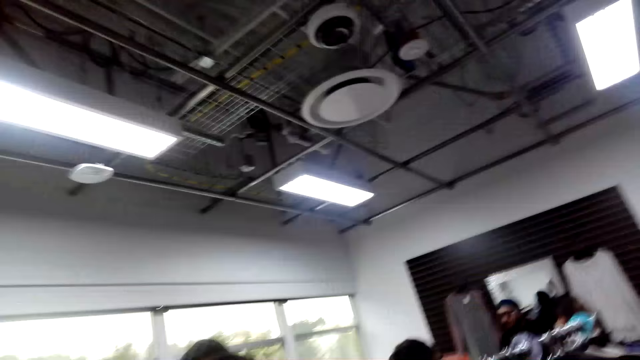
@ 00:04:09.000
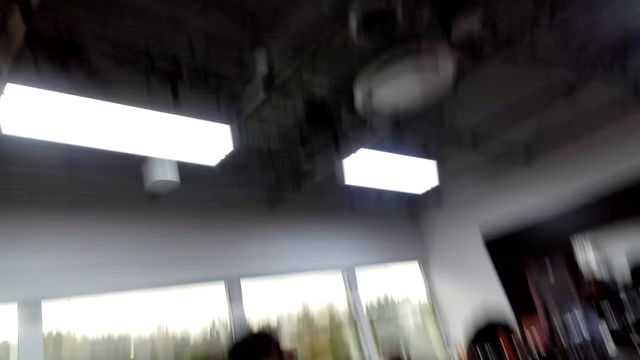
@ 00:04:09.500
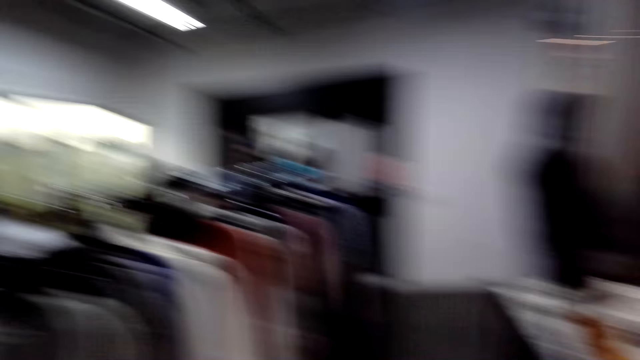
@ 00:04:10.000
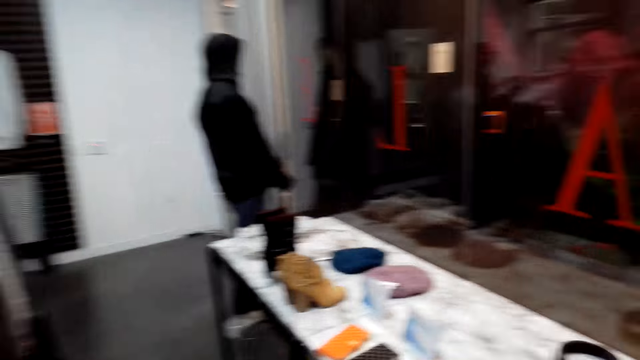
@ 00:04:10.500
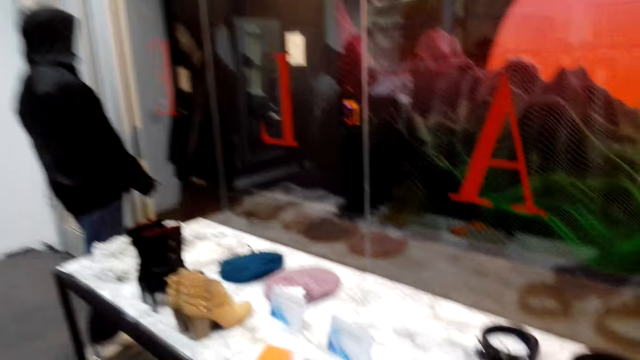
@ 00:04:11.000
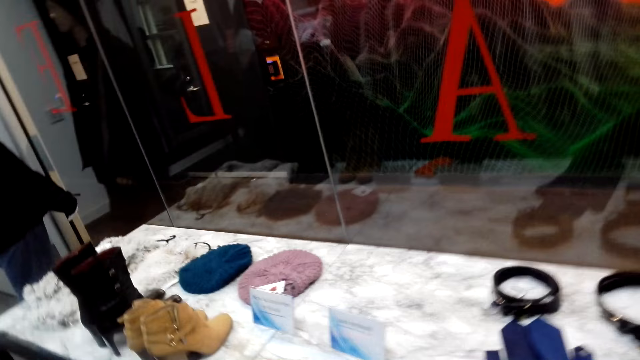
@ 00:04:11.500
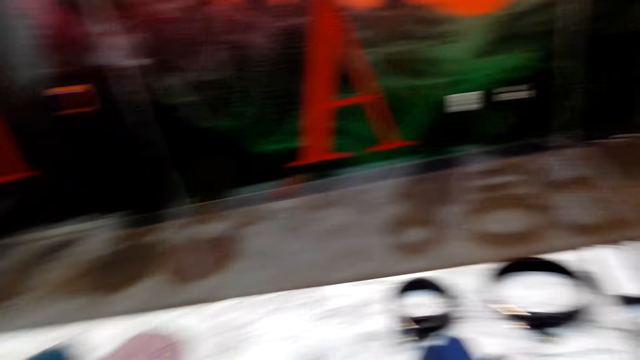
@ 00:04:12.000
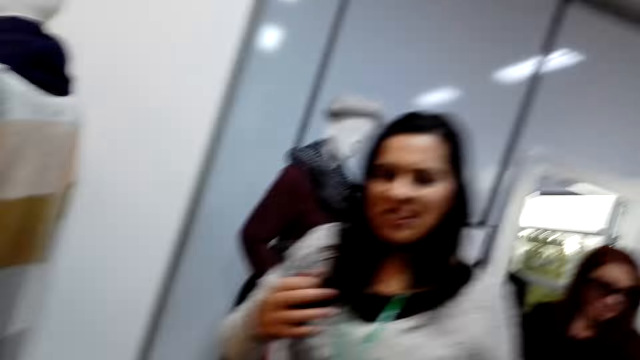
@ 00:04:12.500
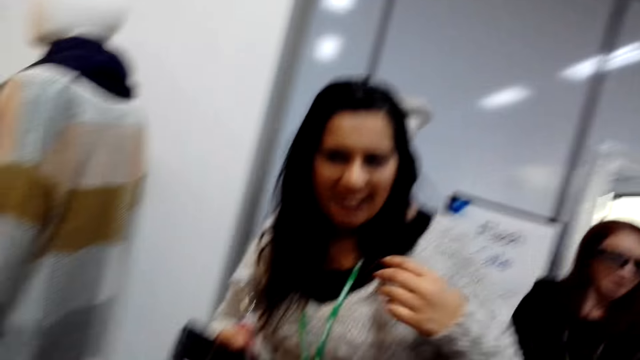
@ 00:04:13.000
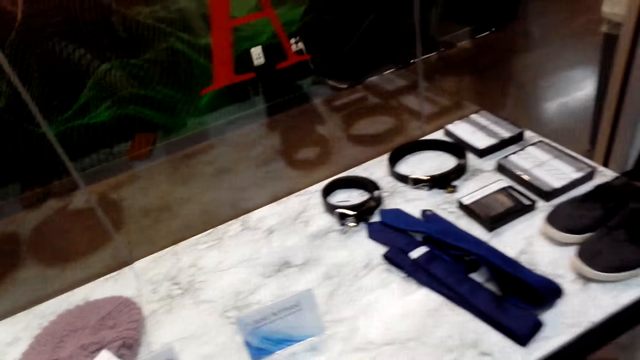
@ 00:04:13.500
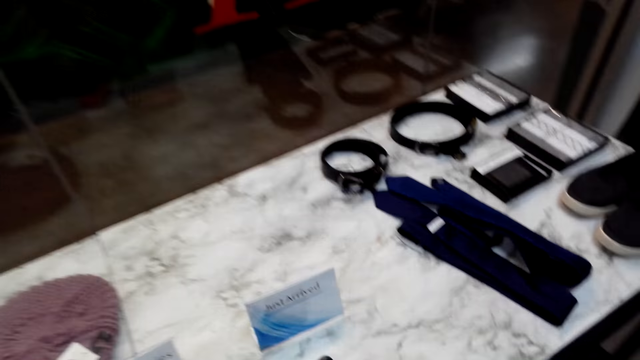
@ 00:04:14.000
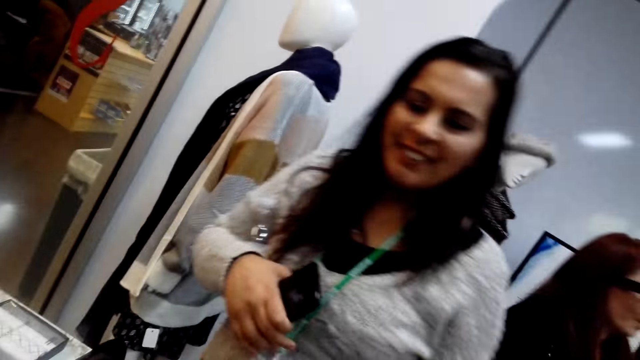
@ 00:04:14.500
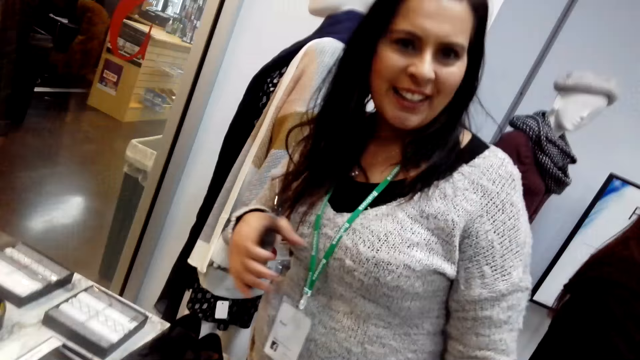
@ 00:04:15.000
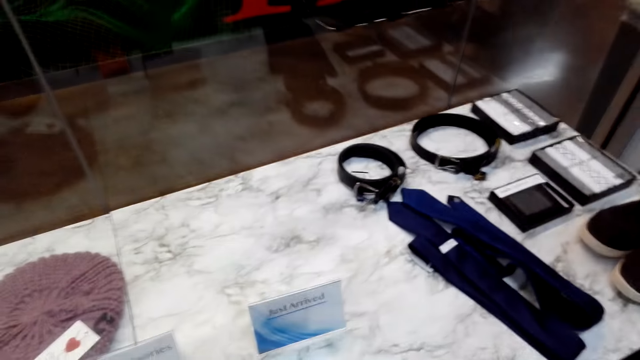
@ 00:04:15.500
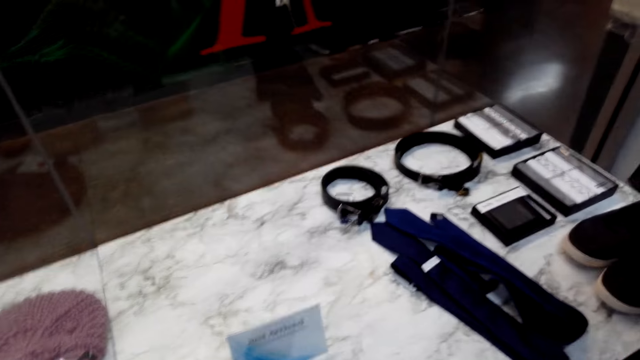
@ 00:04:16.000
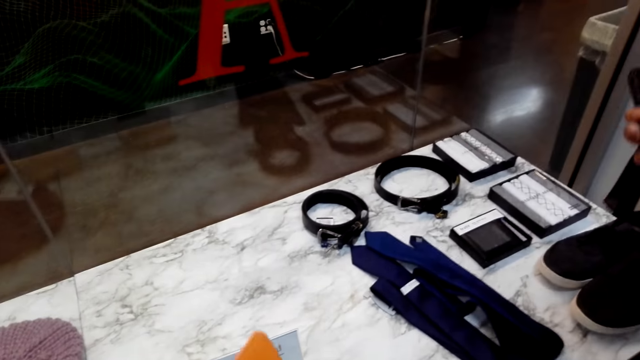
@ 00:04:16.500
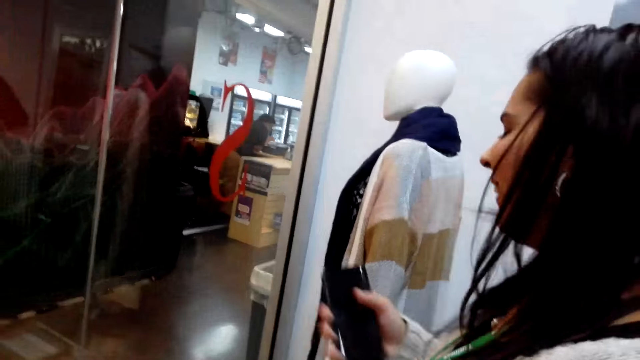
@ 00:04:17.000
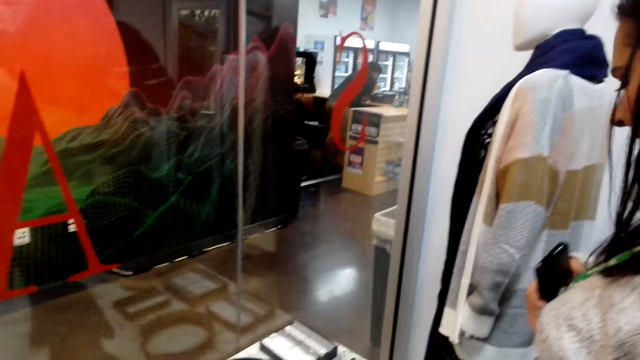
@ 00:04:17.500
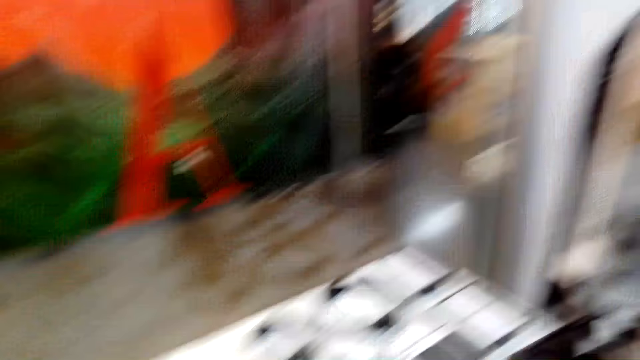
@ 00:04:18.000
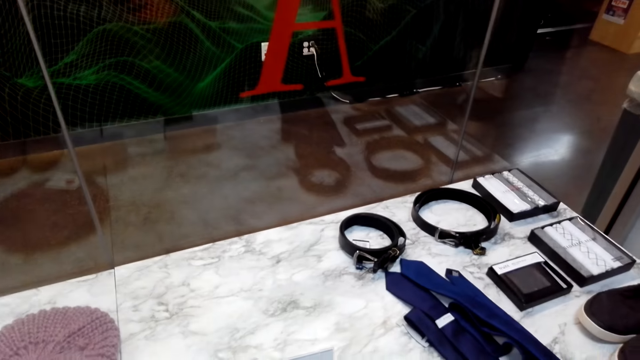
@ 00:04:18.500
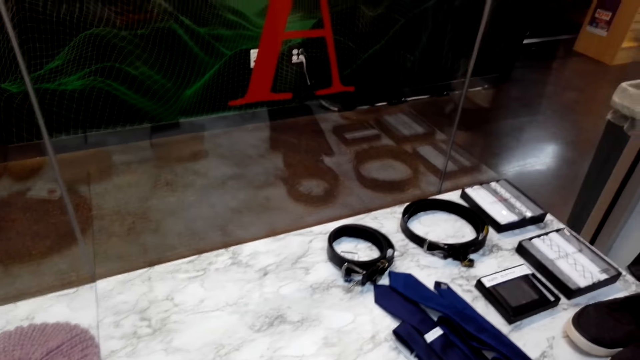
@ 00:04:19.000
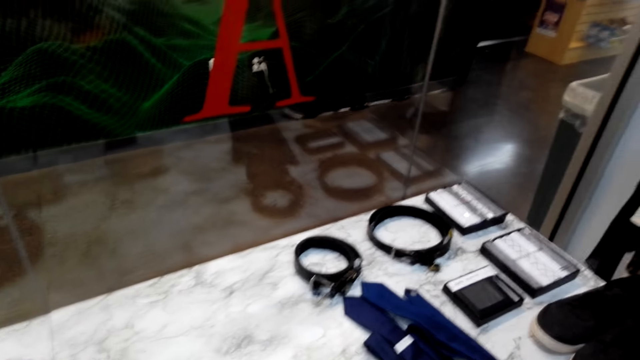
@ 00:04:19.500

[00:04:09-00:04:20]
The camera wearer moves towards the display table. They turn around. A woman speaks to the camera wearer. The camera wearer turns around. The woman talks to the camera wearer. The woman smiles at the camera wearer. The camera wearer looks around.

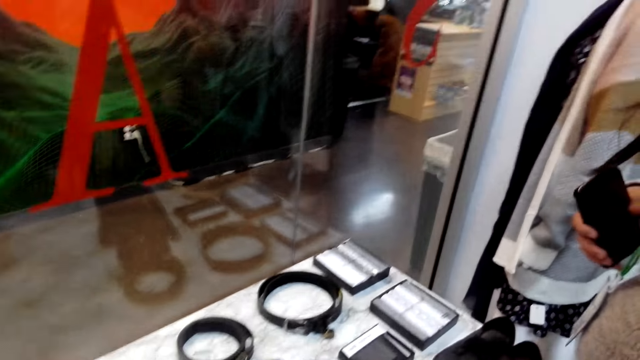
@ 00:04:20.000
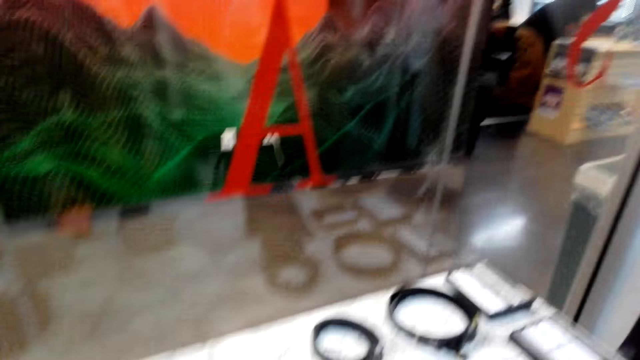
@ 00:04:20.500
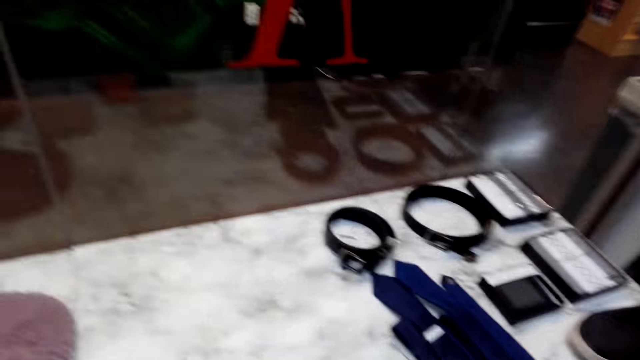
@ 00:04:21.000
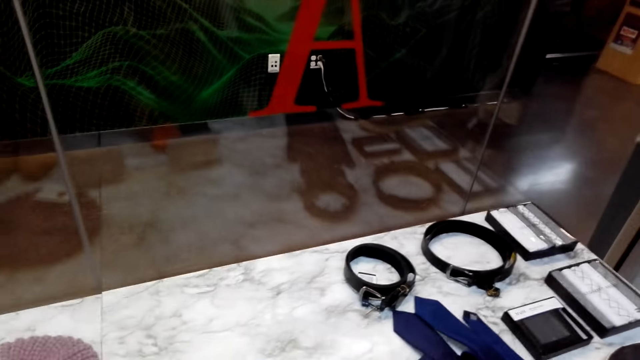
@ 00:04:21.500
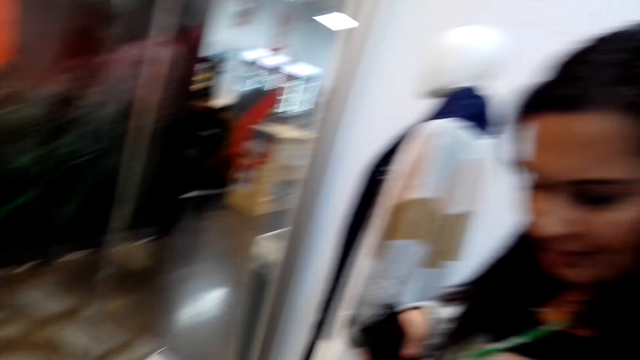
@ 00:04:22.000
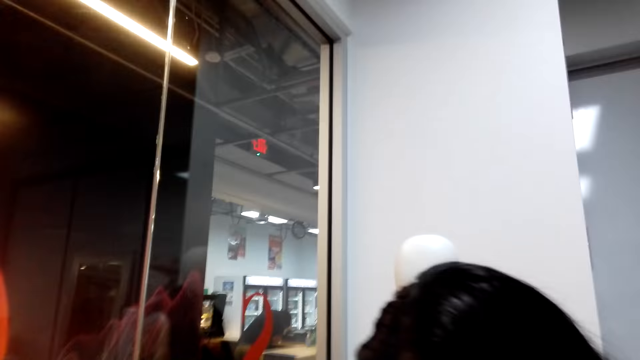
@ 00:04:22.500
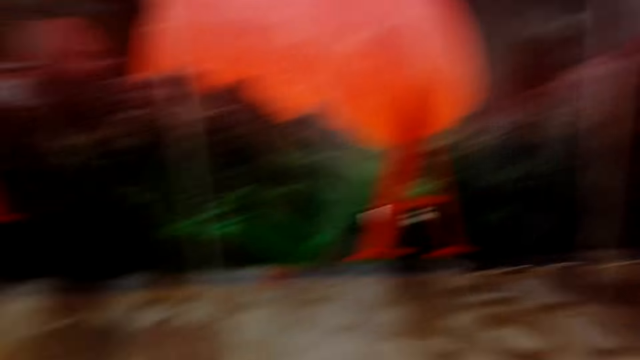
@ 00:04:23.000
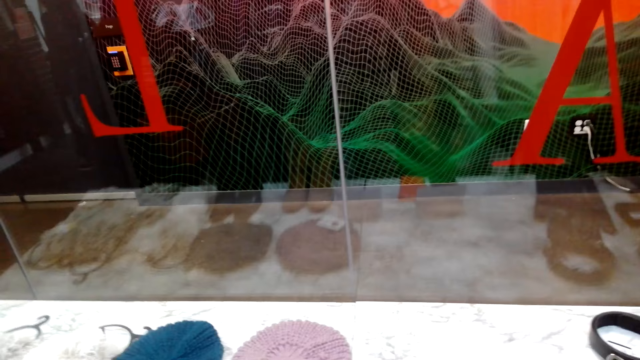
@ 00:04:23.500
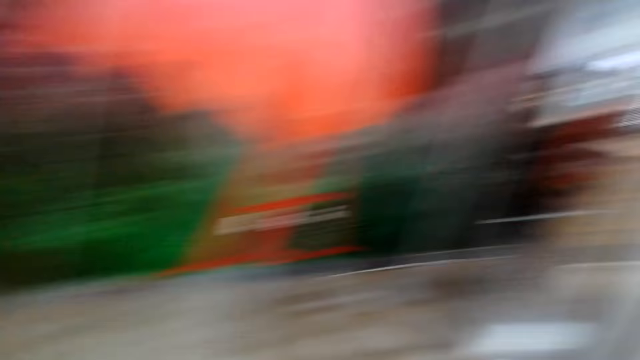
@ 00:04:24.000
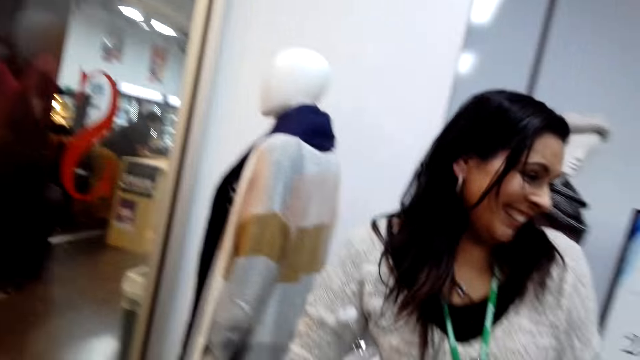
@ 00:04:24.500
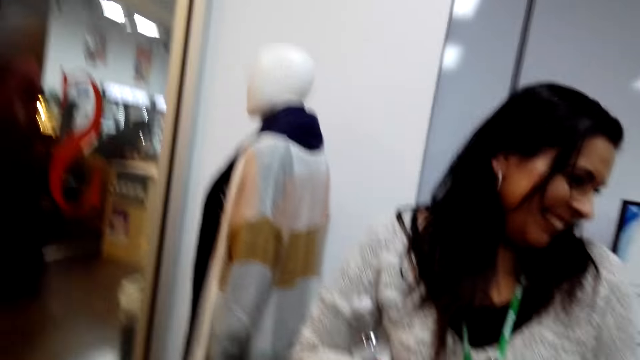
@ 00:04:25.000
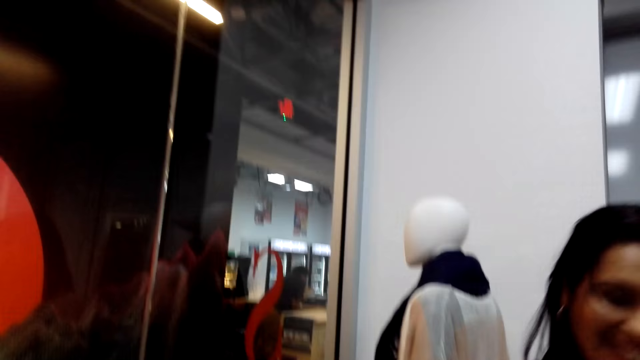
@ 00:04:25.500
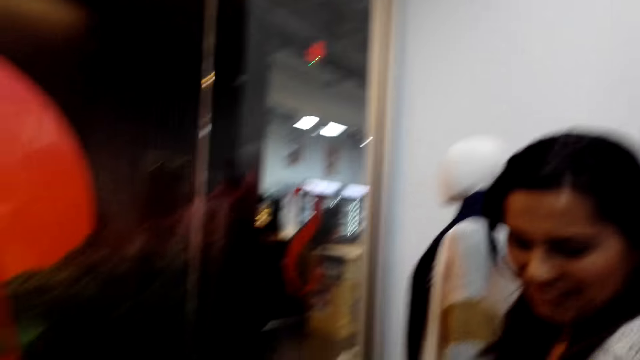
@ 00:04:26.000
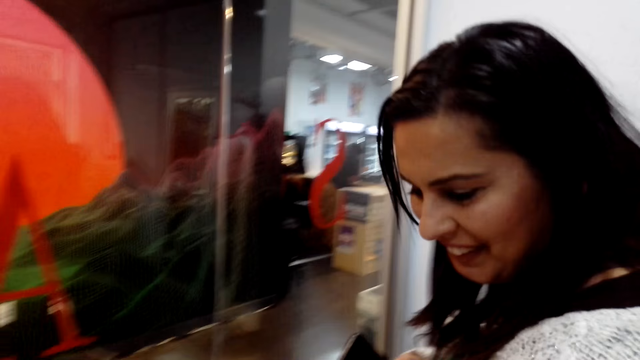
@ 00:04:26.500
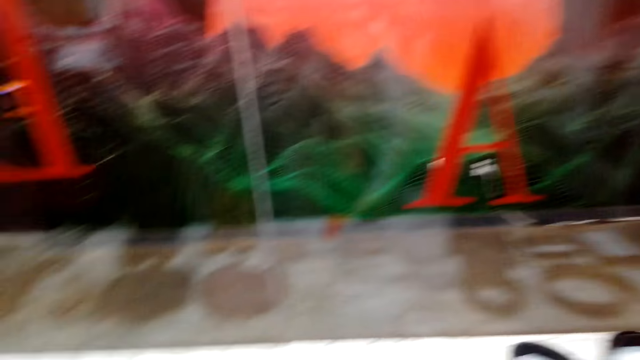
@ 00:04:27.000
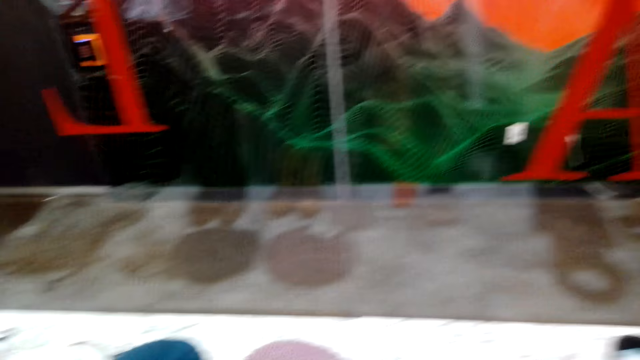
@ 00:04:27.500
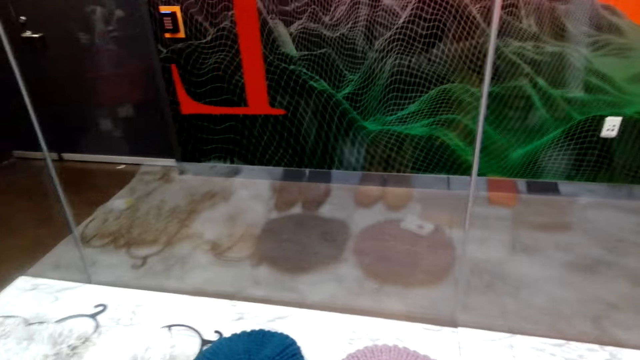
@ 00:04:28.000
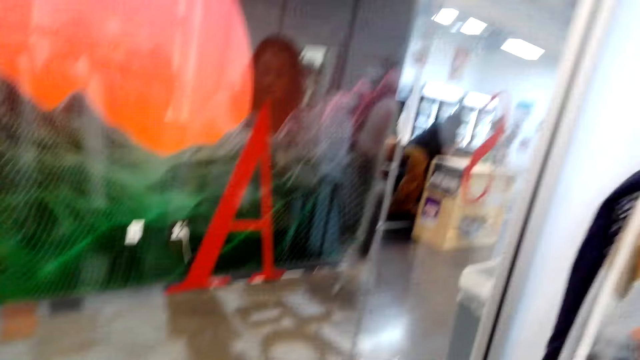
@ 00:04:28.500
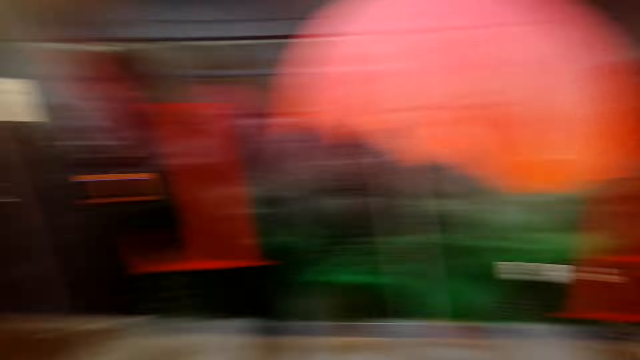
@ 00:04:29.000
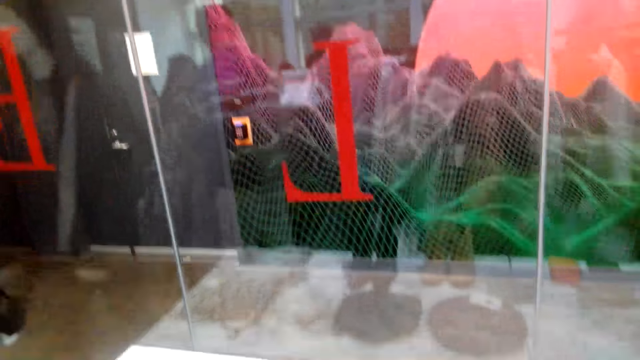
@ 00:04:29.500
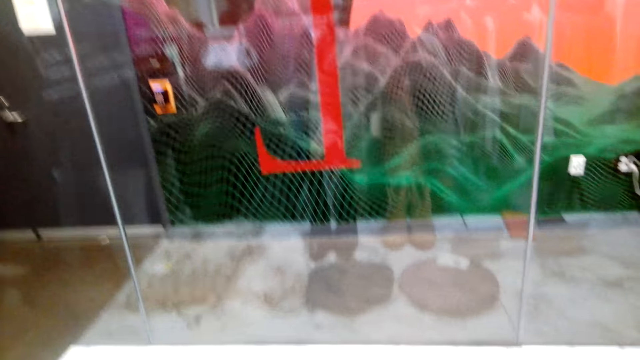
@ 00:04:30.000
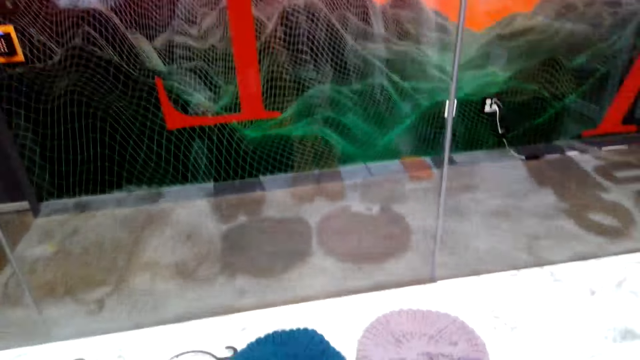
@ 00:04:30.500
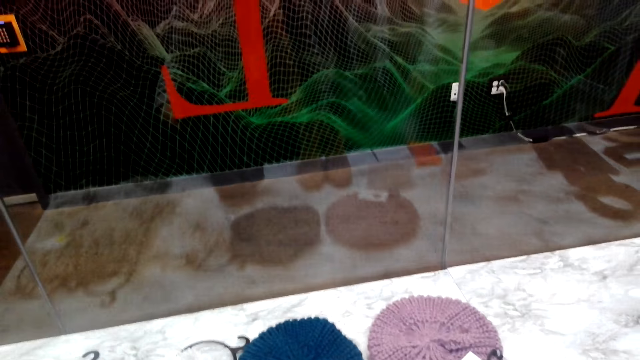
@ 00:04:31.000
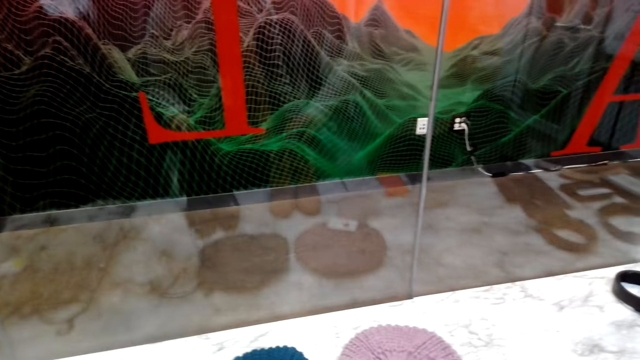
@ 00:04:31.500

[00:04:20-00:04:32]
The camera wearer talks to a woman. They turn around. They converse with the woman. They look around.
